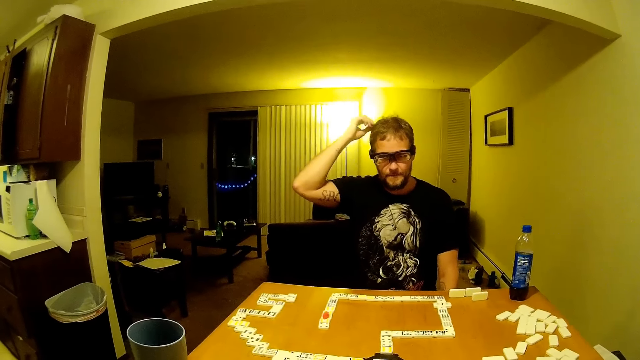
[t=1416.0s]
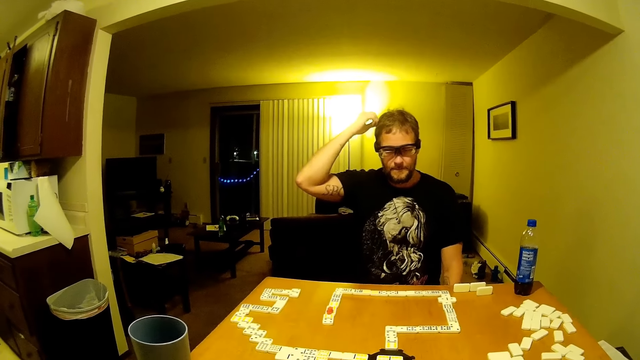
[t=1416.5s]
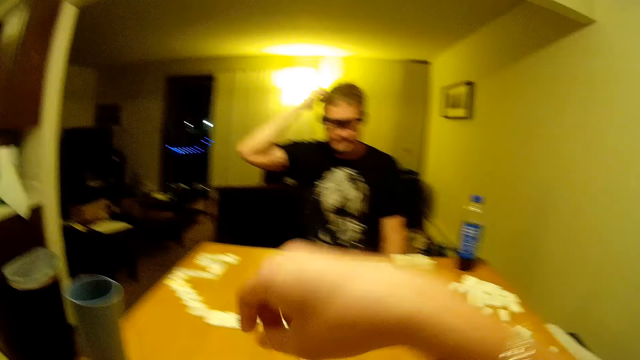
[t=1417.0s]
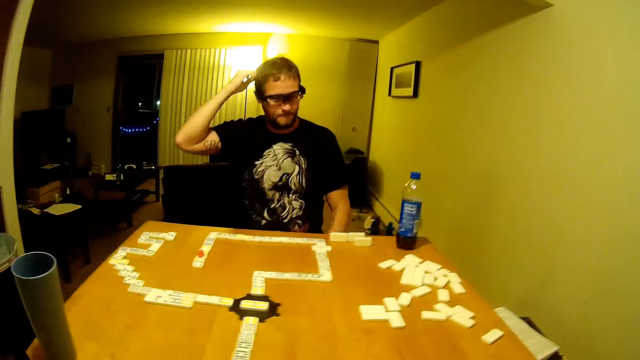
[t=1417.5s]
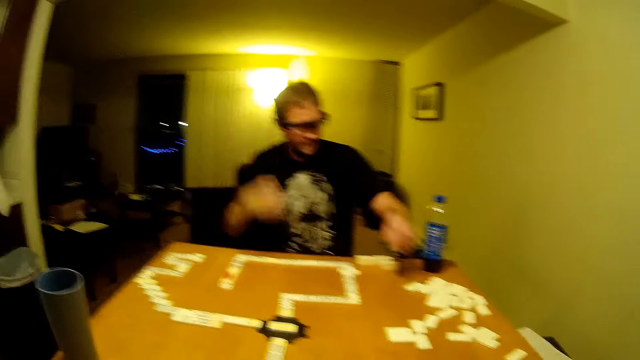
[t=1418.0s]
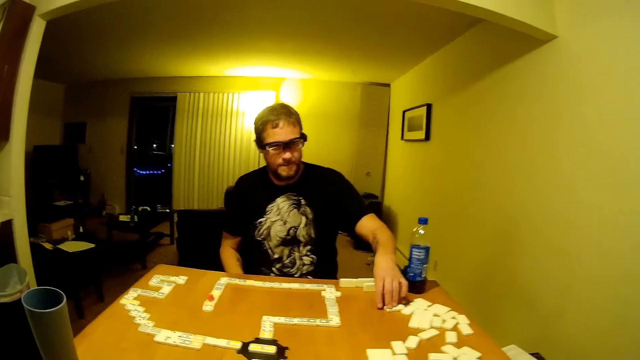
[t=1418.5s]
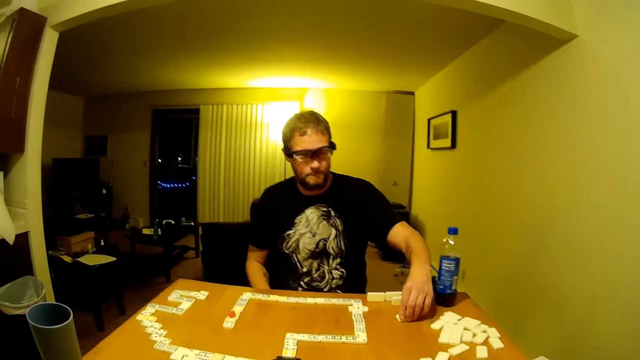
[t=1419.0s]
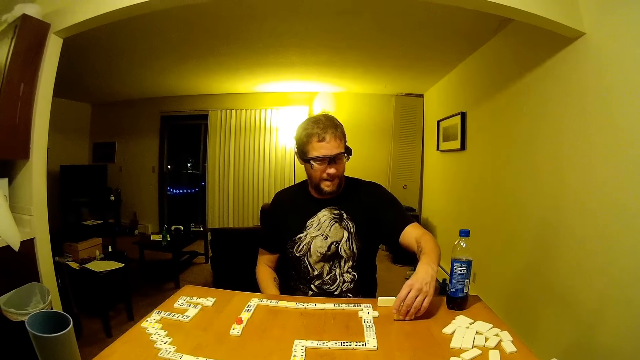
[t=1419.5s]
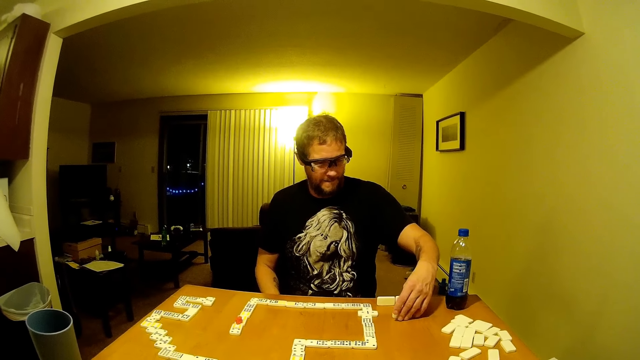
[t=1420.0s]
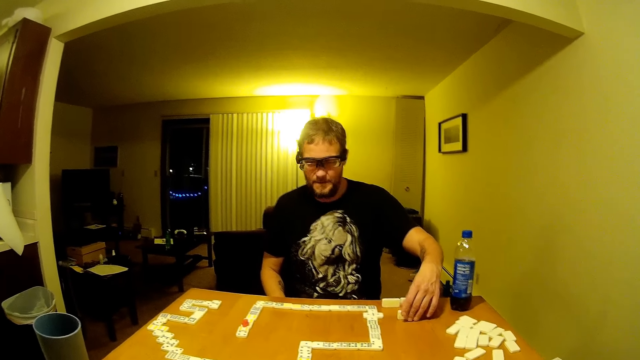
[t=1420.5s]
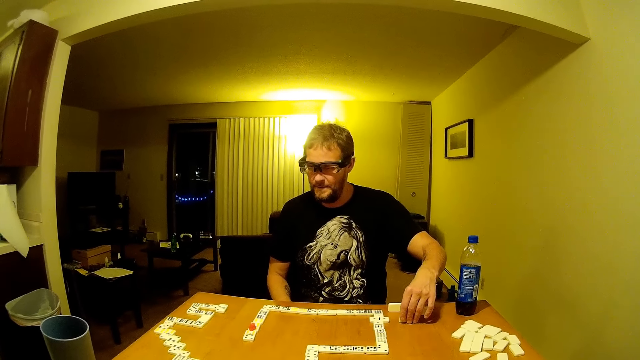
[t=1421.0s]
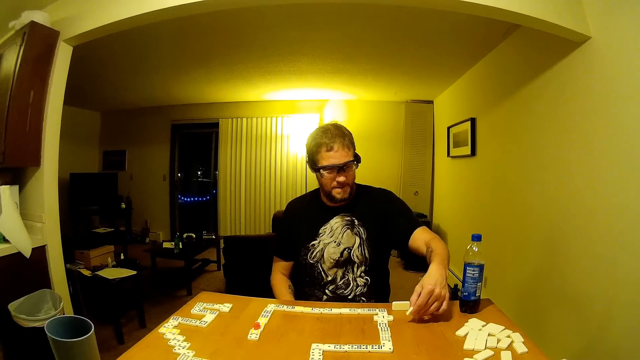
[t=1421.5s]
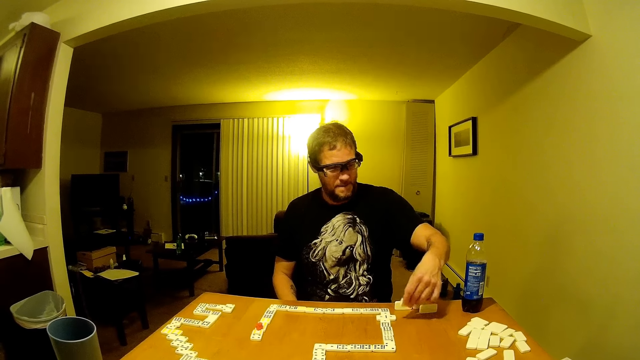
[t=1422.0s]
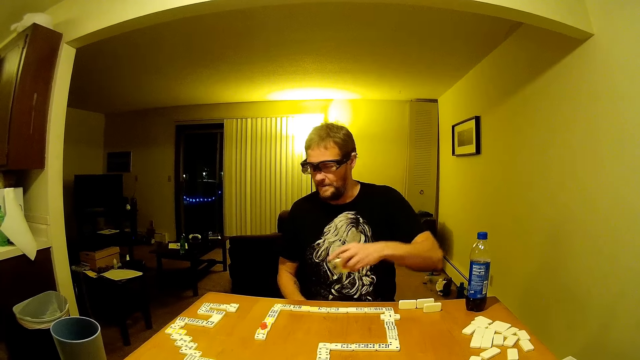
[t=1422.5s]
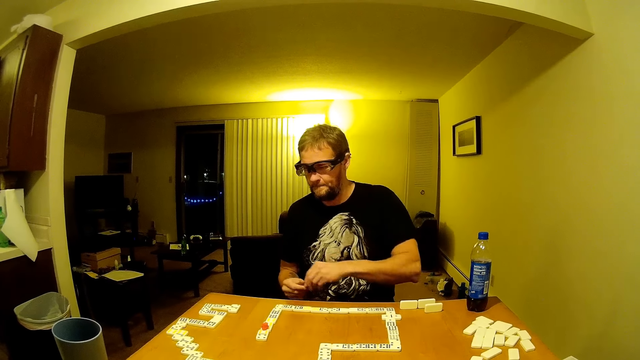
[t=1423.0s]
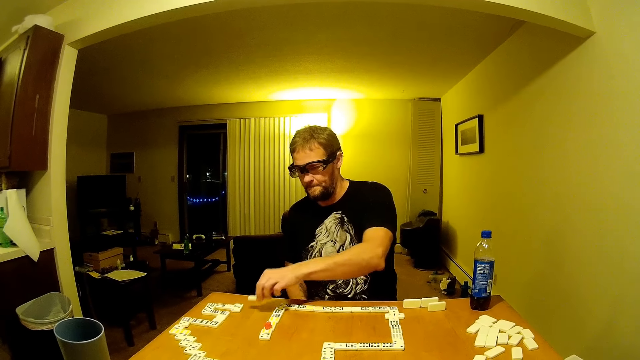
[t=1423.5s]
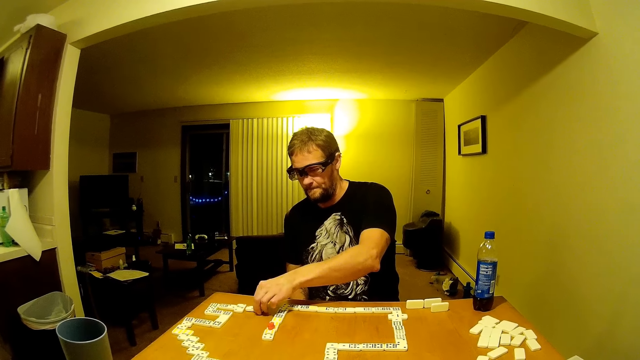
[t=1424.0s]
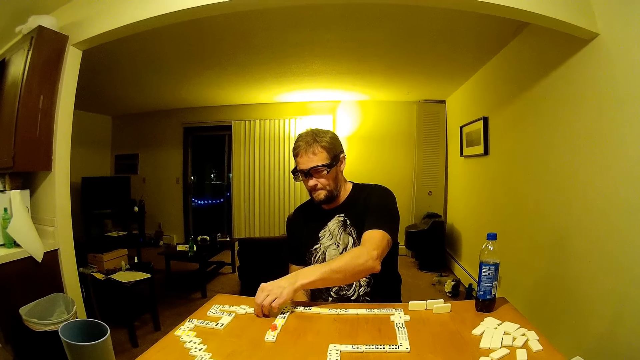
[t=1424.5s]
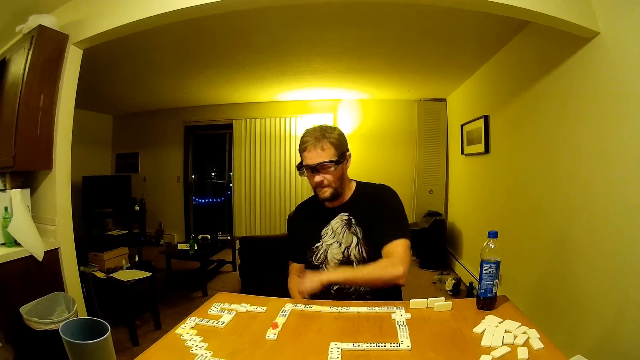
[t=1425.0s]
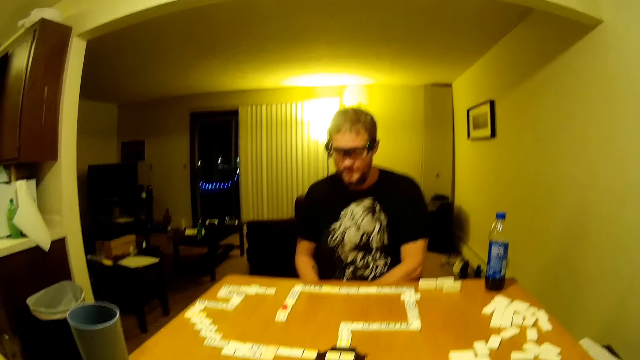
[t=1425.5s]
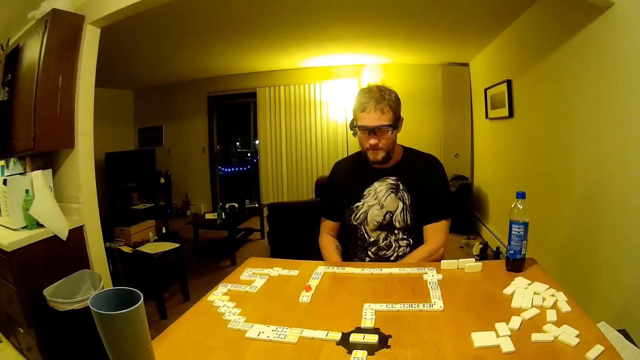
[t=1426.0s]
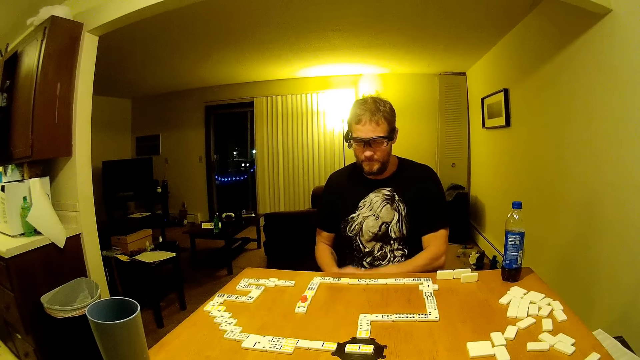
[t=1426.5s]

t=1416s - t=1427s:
The camera wearer sings and picks up a domino. He lifts his hand. A man drags a domino piece, talks, positions the domino piece on the table, picks the domino piece, holds the domino piece with both hands and places the domino piece on the table.

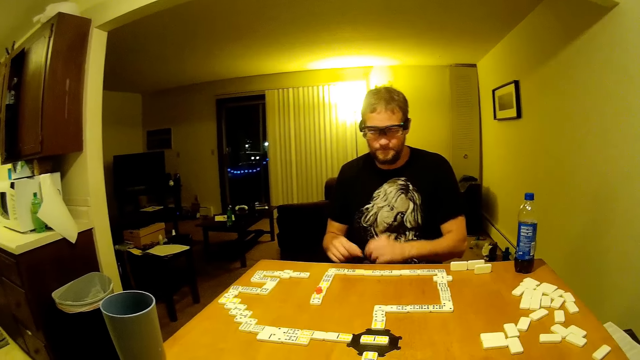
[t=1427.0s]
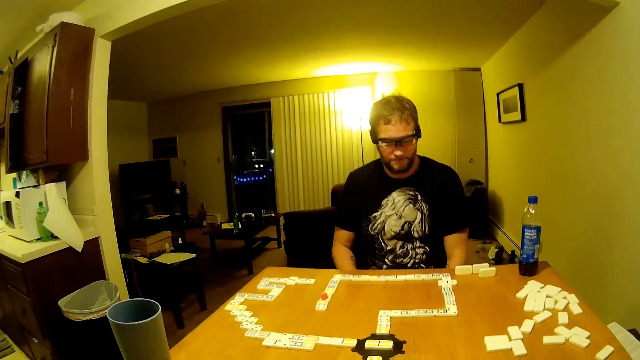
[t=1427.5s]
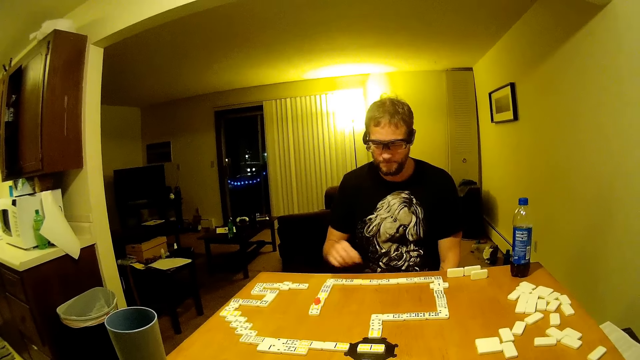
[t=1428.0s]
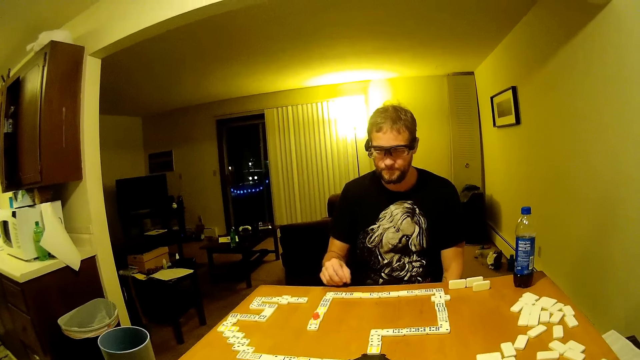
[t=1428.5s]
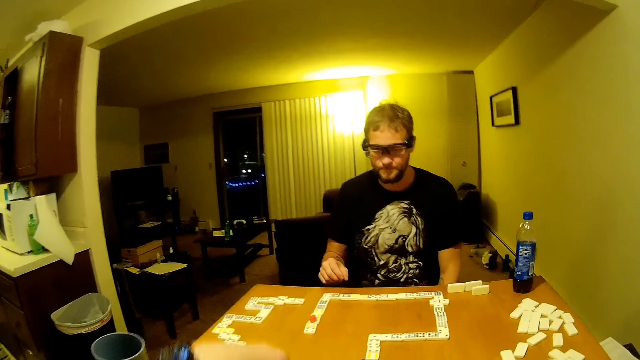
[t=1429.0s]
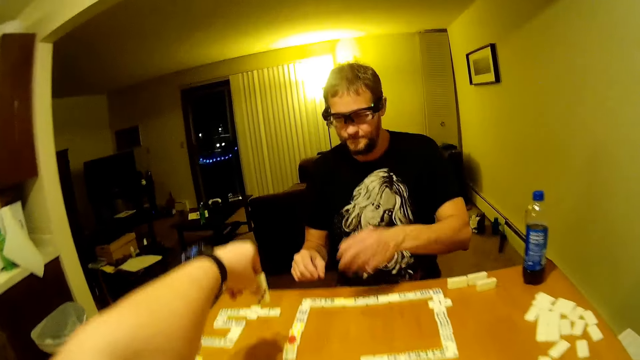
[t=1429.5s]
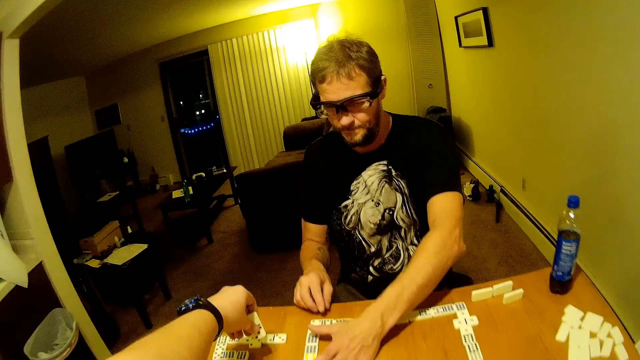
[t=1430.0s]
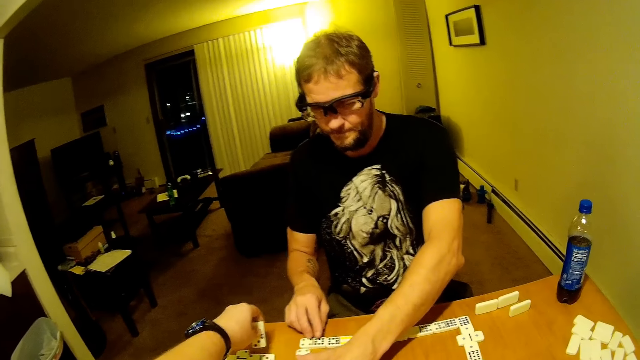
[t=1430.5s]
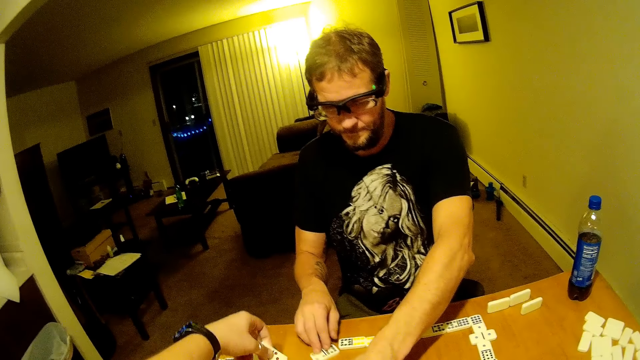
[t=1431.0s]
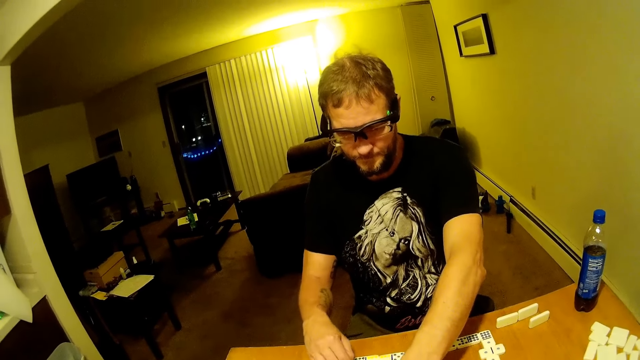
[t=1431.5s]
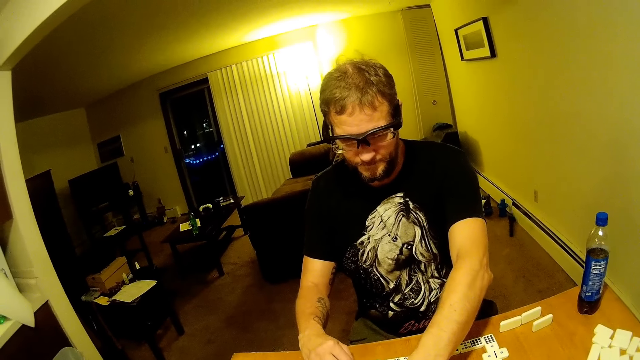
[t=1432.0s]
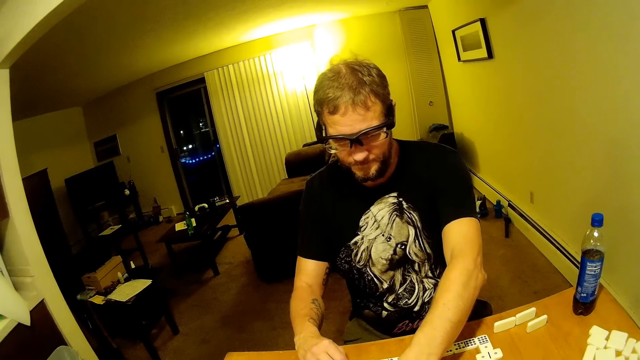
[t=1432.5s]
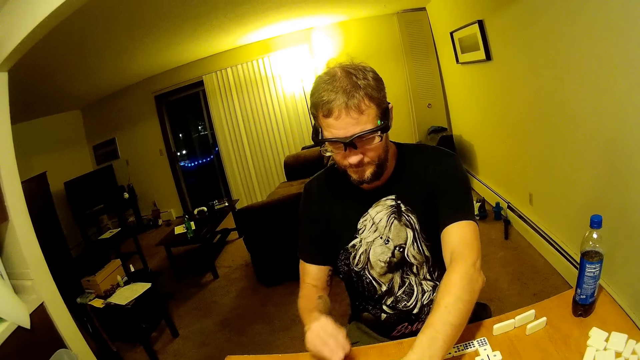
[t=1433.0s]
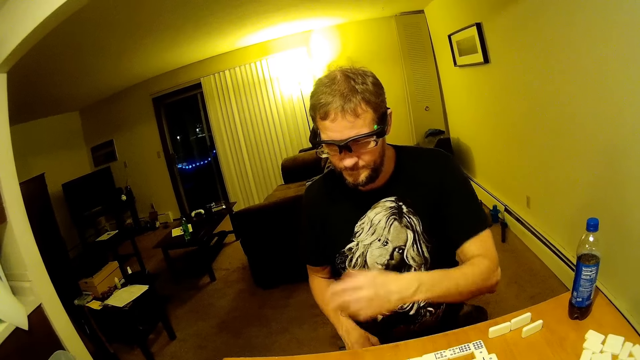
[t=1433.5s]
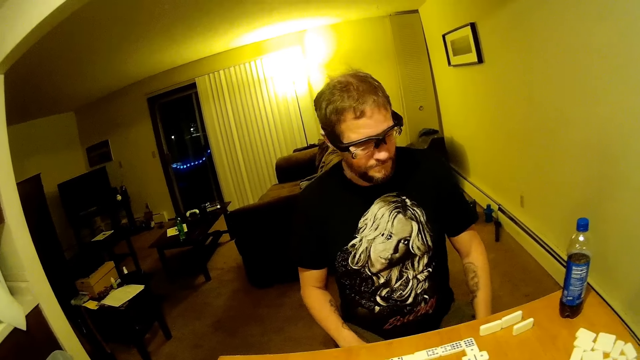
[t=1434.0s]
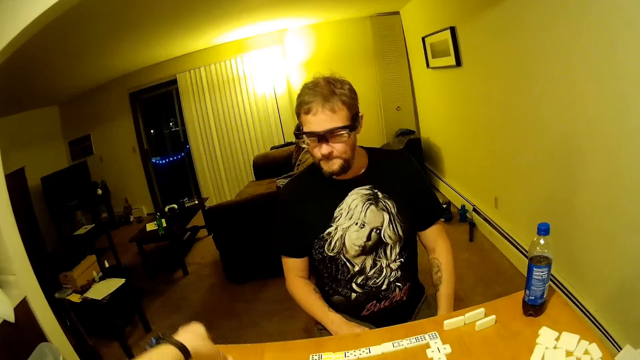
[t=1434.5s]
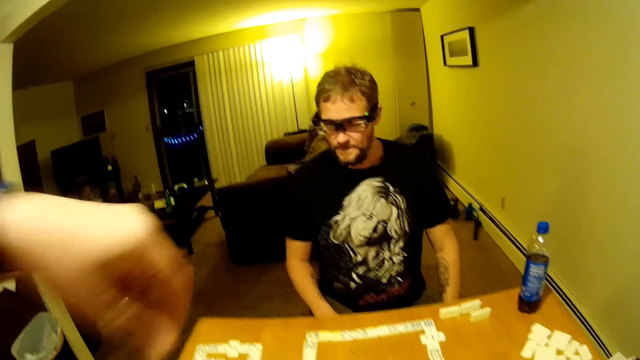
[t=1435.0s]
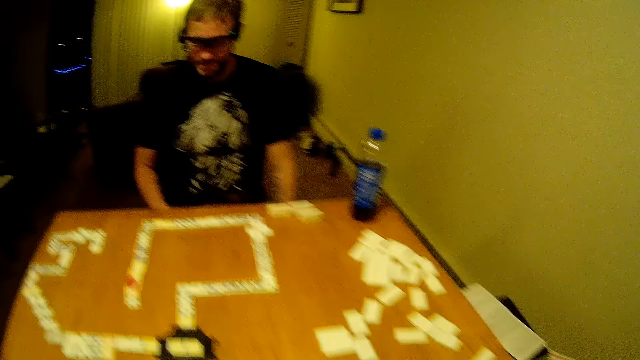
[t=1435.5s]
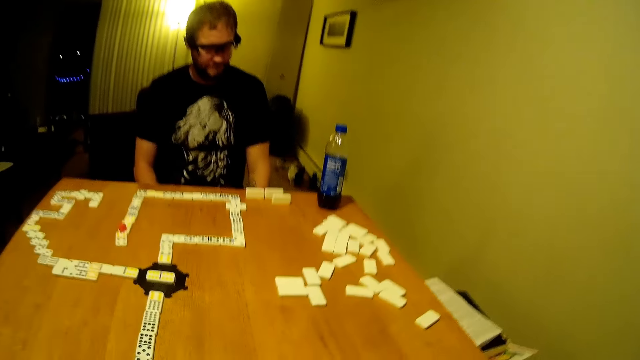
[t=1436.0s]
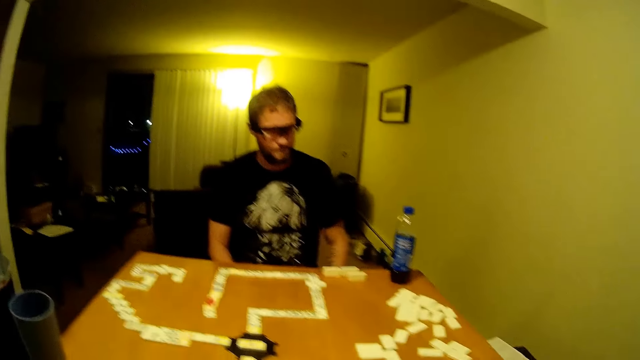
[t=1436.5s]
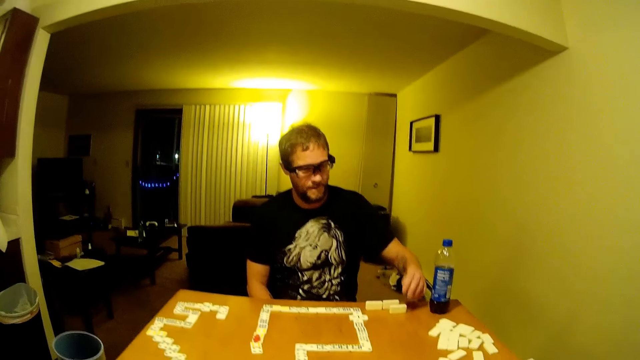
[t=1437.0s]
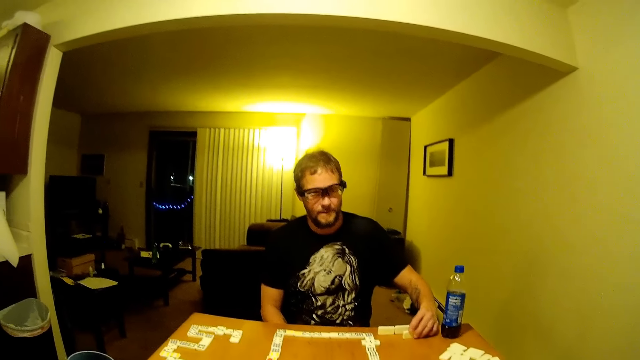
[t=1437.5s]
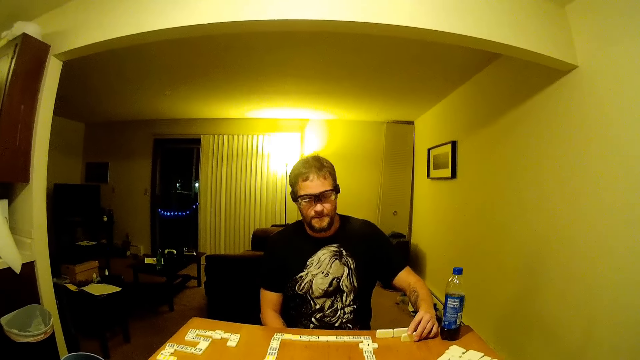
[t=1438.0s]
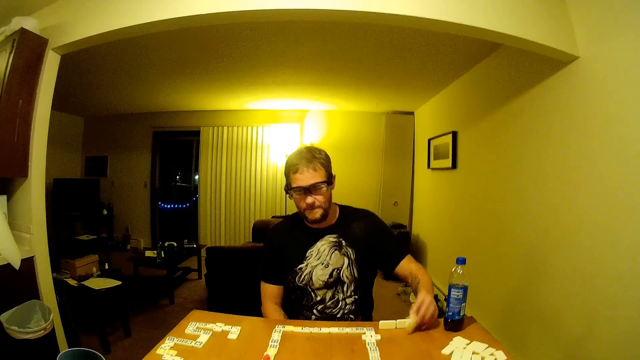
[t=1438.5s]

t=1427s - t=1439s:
The camera wearer talks. They place a domino piece on the table. They lift a hand. A man picks up a domino.
